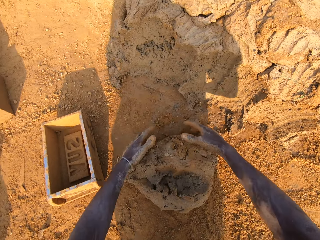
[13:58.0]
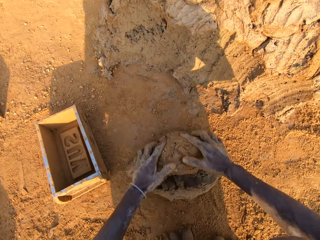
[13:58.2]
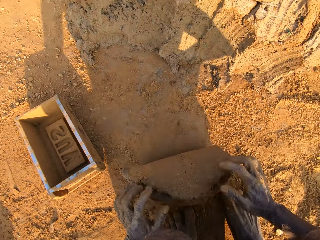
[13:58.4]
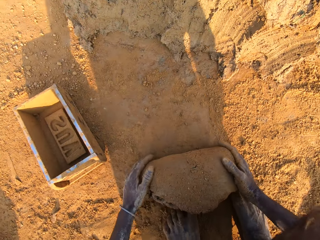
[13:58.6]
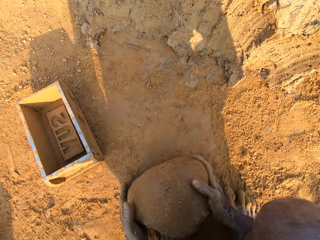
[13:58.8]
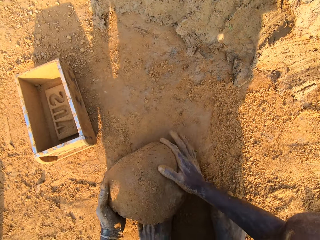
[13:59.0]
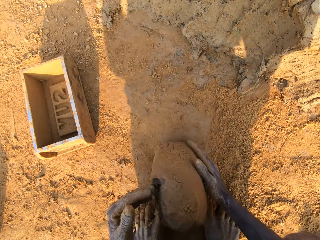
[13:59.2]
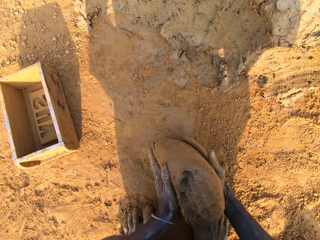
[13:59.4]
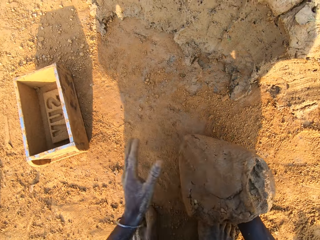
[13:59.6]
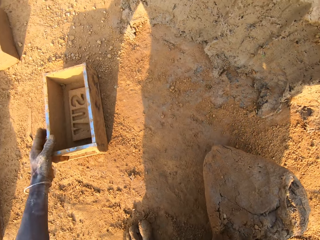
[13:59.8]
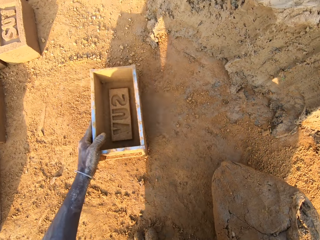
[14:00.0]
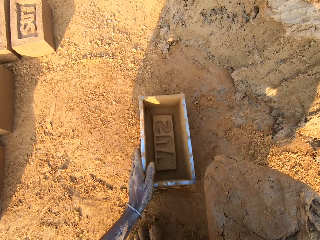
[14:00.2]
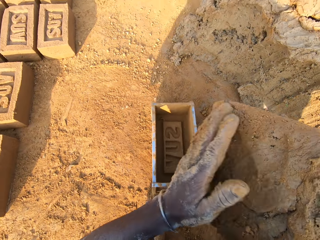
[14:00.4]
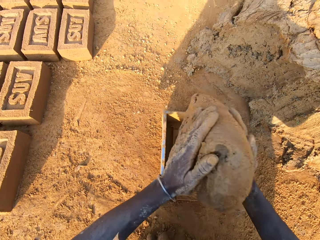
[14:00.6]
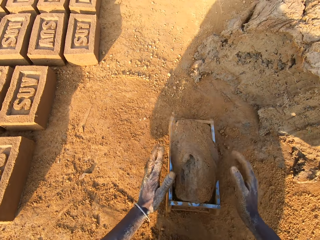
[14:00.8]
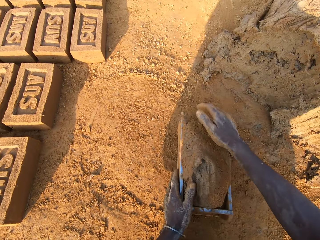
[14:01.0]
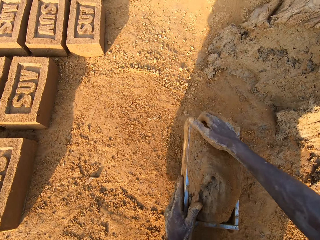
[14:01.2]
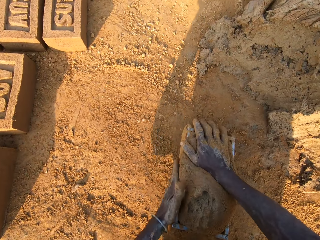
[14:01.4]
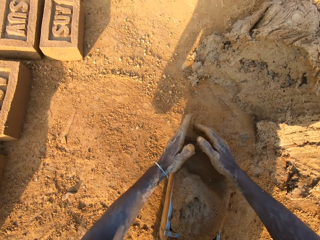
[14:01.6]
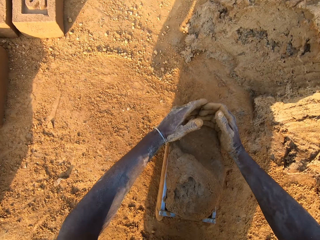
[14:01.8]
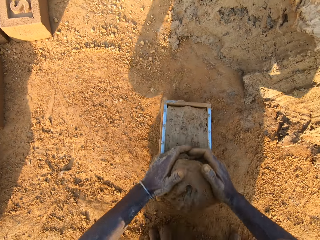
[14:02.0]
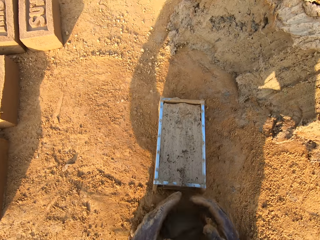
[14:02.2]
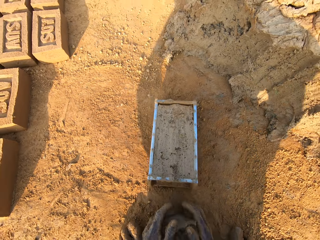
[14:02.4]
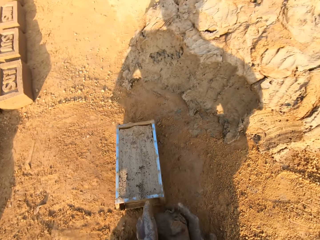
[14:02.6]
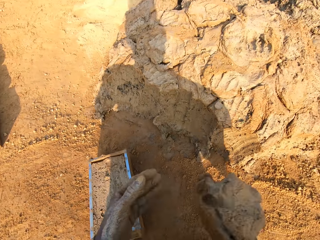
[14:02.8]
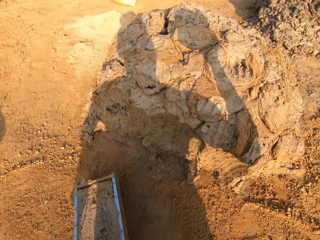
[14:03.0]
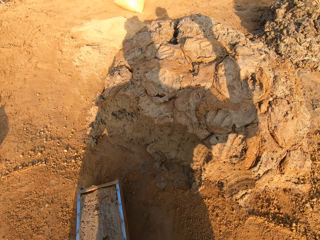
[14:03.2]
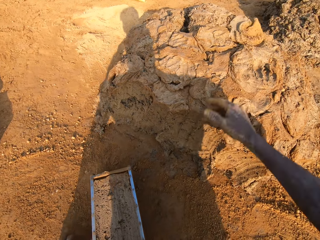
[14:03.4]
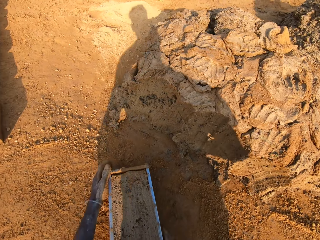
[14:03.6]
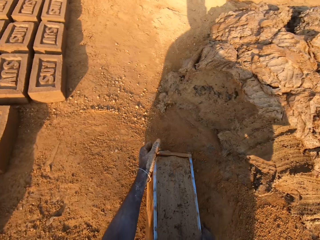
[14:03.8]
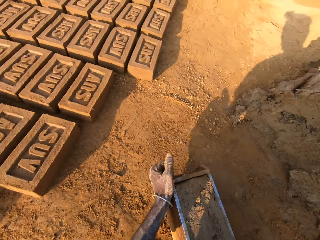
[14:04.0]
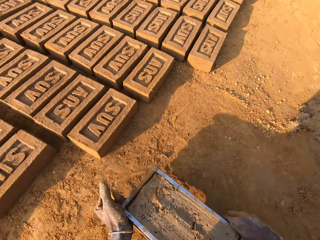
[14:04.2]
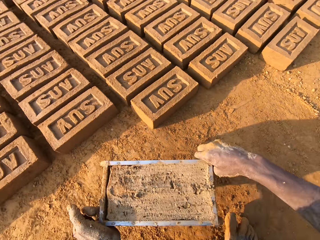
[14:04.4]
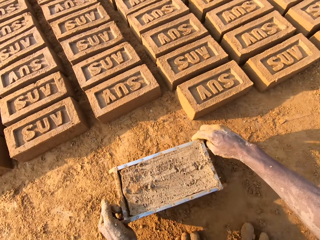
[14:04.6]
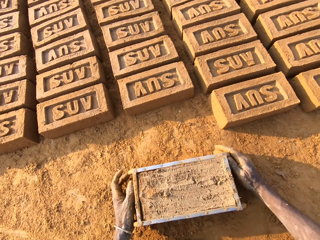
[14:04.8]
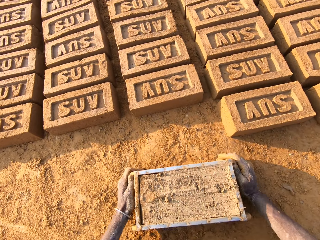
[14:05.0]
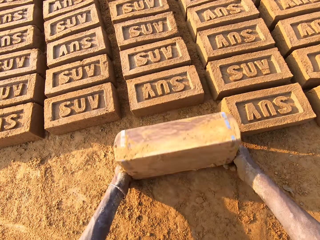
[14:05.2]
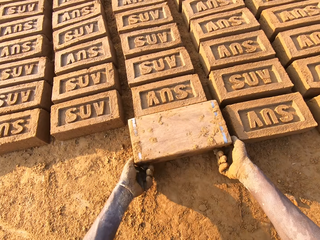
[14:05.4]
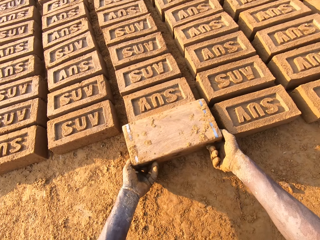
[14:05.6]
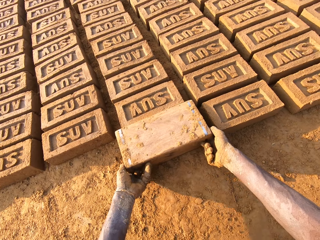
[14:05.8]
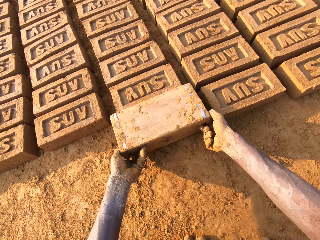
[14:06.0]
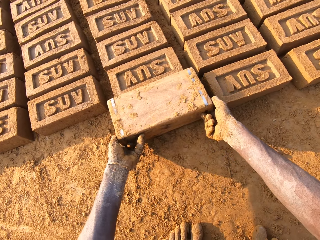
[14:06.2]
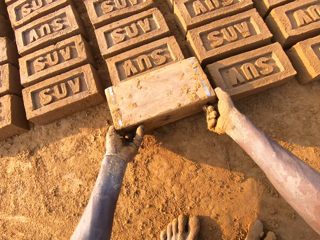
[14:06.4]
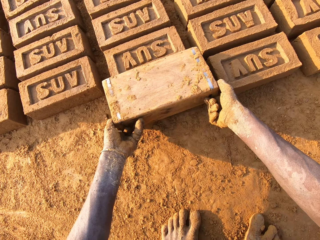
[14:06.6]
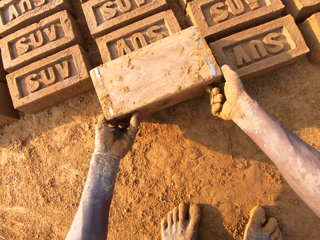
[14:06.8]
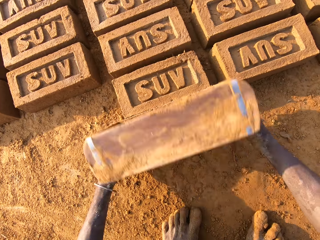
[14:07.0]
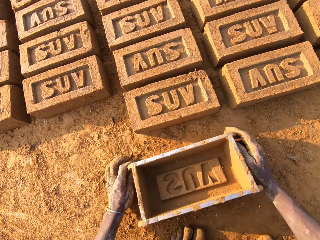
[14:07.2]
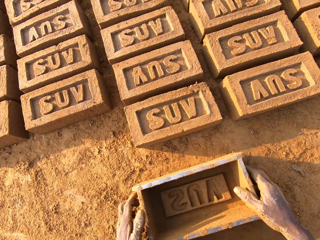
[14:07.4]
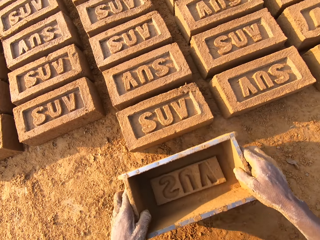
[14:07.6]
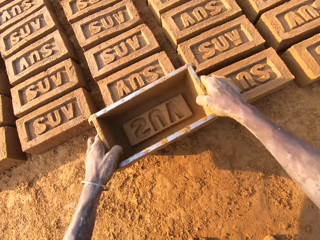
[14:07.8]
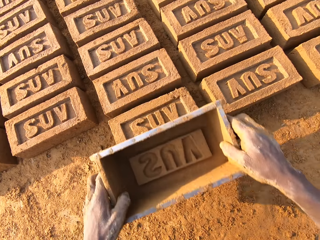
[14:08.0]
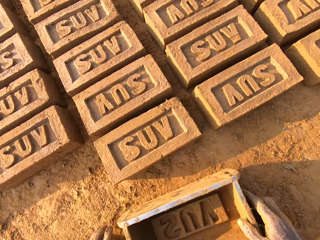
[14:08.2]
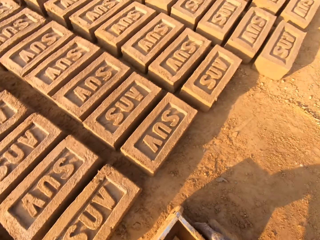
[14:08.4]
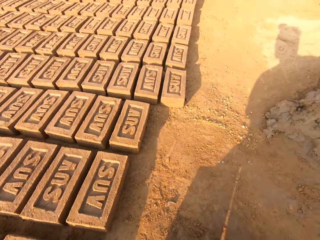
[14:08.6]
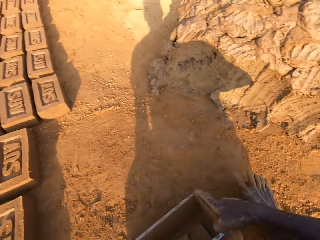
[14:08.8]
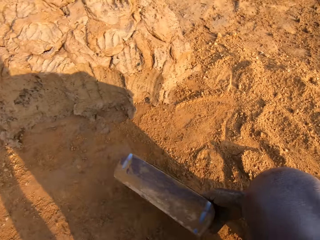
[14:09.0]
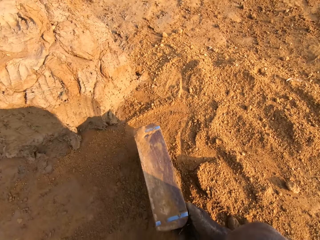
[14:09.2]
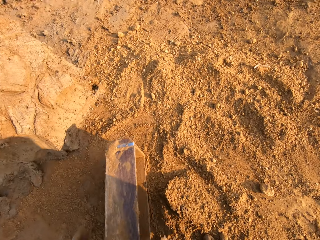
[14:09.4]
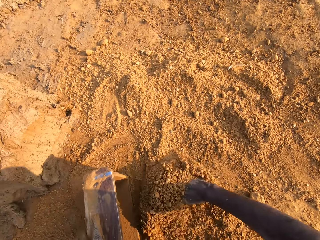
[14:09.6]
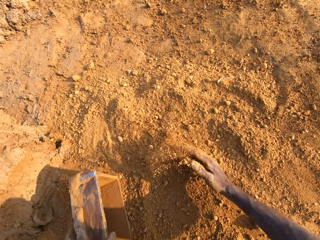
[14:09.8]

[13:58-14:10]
The camera wearer rolls clay or mud on sand. He moves the pan or container forward with his left hand. He puts the mud in the pan. He presses the mud in the pan with his hand and removes excess mud in the pan with his hands. He picks up the clay. He throws the mud in his hand on other mud on the floor. He moves the container. He turns around with the pan in his hand. He drops the pan on the floor. He turns the pan on the floor. He removes the mold mud from the pan on the floor. He lifts the container and puts the container down. He hits the top of the mold mud with the pan. He stares at the bricks. He turns around with the pan in his hand.

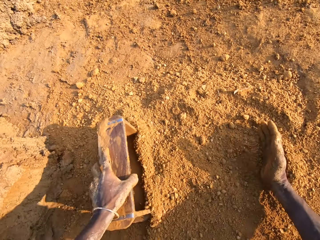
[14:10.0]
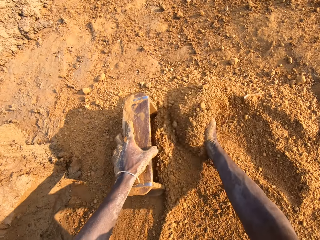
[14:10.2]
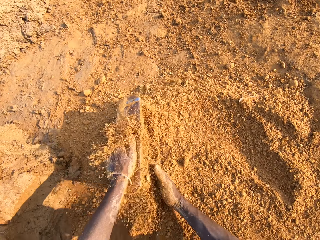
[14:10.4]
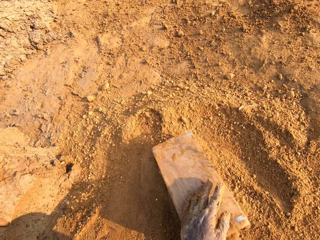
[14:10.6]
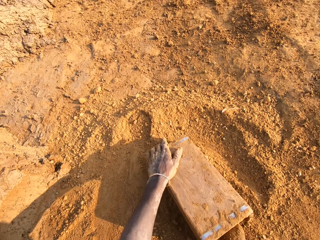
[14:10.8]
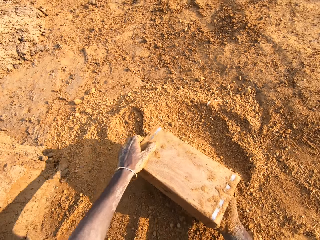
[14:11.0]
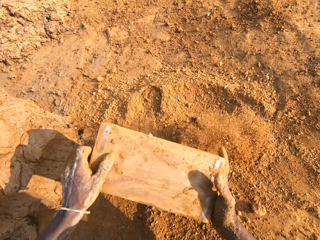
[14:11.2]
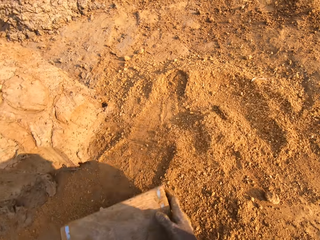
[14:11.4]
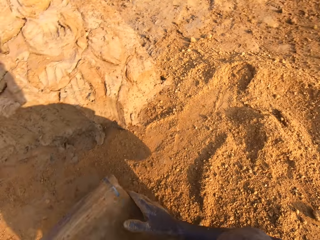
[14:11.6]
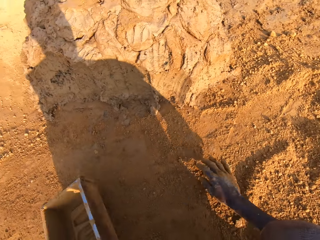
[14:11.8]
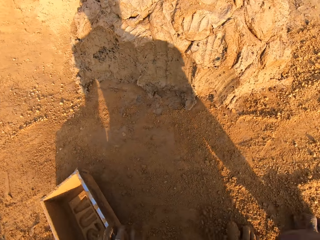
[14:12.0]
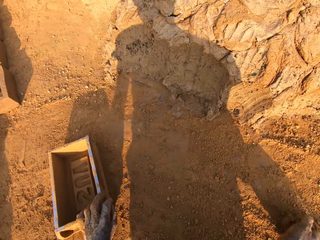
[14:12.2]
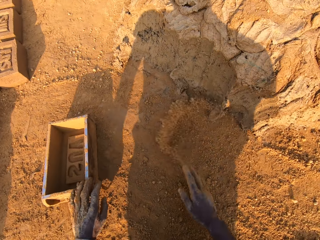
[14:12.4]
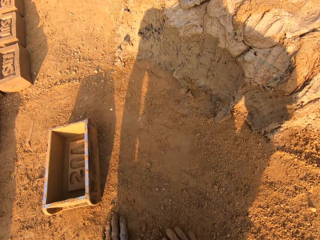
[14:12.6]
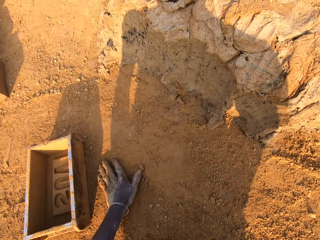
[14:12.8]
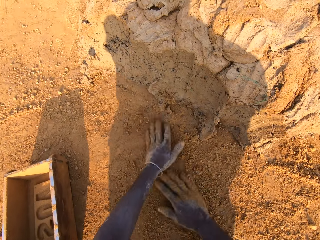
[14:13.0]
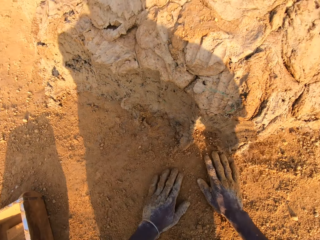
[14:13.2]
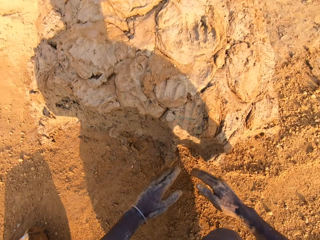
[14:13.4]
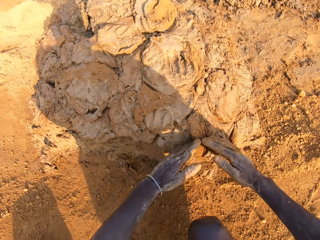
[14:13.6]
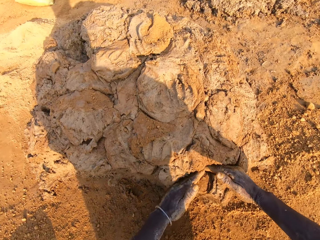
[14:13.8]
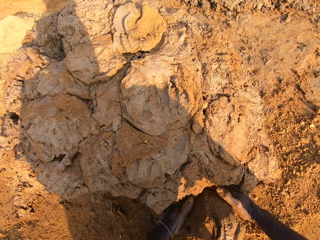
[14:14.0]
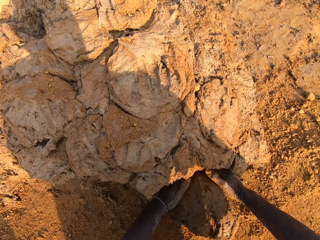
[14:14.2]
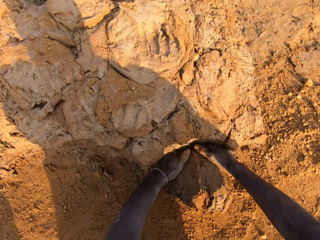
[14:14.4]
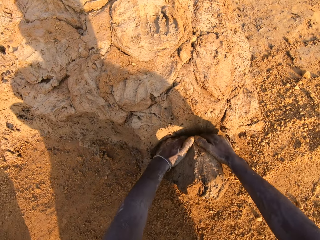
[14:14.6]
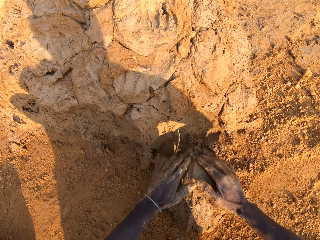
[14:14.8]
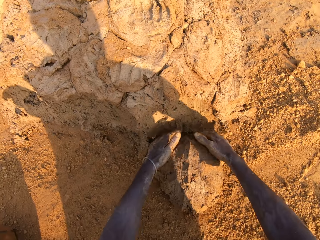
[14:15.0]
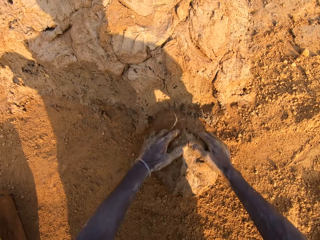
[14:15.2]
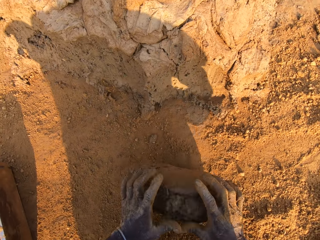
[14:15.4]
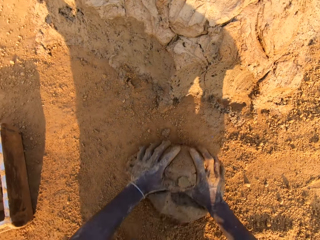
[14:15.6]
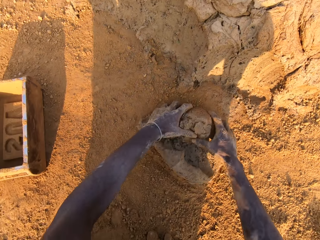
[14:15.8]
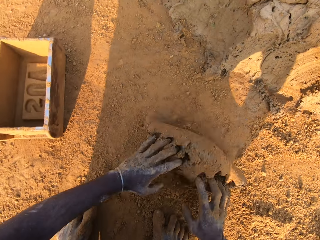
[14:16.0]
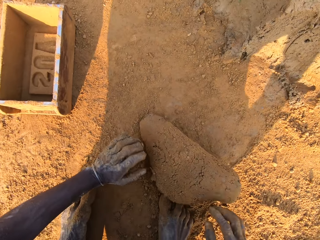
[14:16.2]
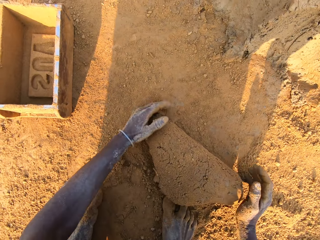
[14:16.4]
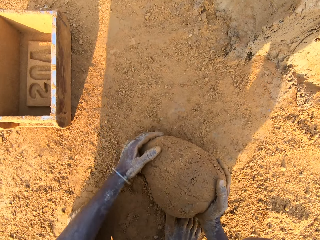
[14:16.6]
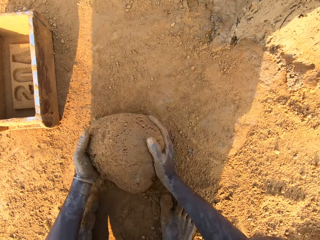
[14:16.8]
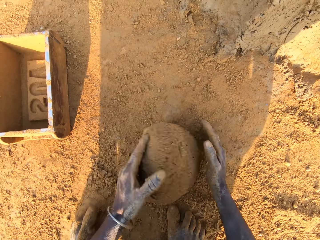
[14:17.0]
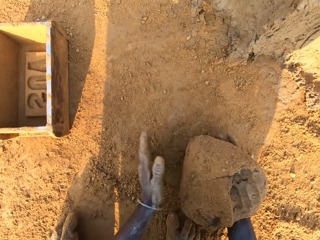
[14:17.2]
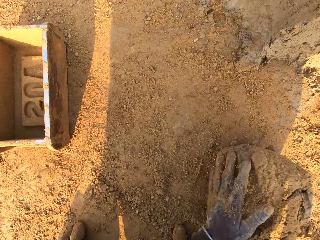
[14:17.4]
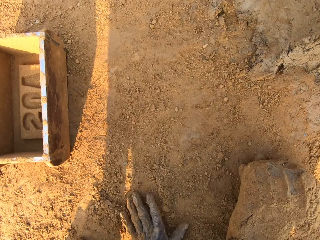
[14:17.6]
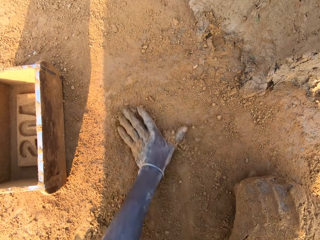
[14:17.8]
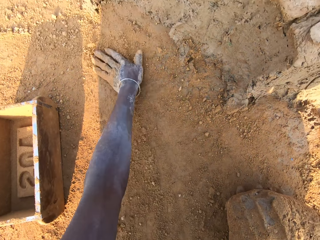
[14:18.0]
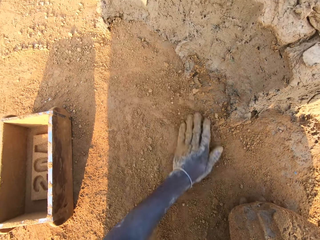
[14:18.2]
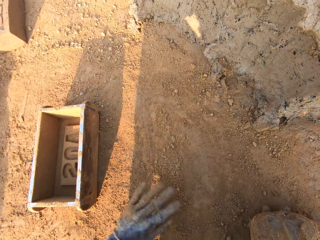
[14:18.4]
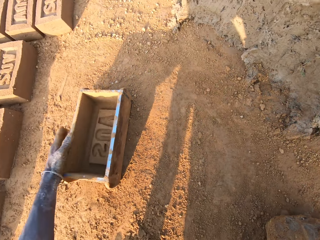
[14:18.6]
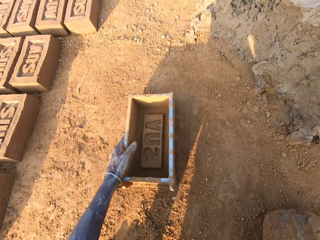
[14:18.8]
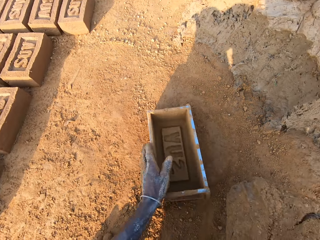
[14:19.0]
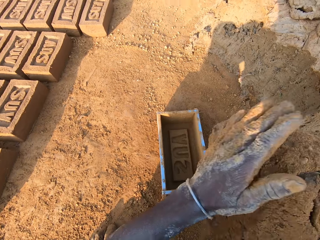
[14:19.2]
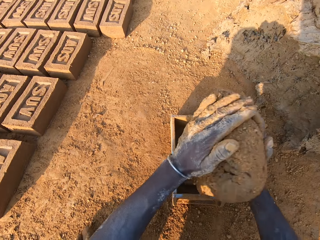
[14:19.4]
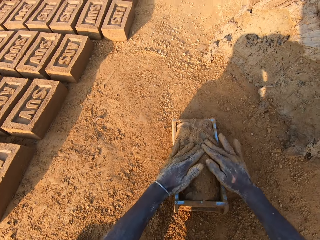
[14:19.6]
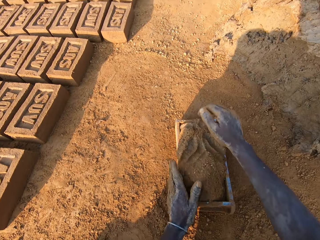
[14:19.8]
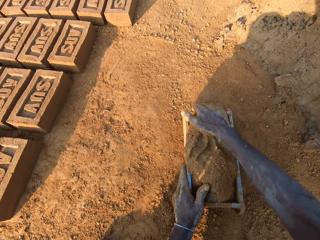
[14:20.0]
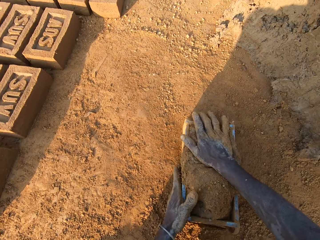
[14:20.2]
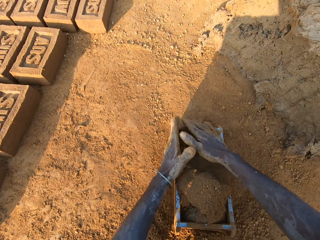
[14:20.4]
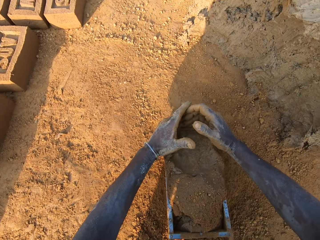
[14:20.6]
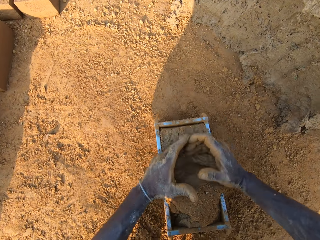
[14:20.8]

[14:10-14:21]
The camera wearer puts some sand in the pan with his right hand. He pours the sand down. He removes the pan from the sand on the floor. He drops the pan on the floor and scrubs his hands on the sand on the floor. He takes some mud from the floor. He rolls the mud on the sand on the floor. He scrubs his hands on the sand on the floor. He moves the pan forward with his left hand and puts the mud in the pan. He presses the mud in the pan with his right hand.
